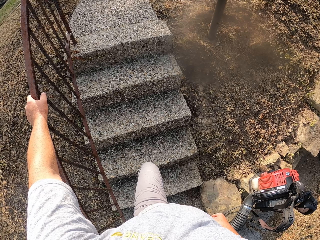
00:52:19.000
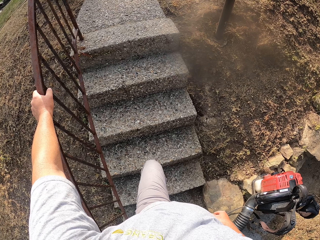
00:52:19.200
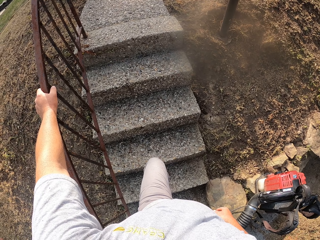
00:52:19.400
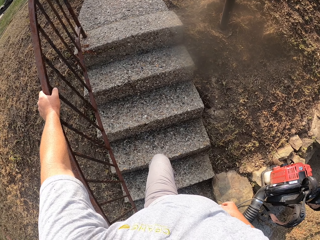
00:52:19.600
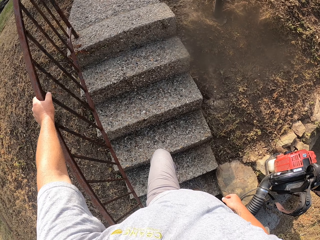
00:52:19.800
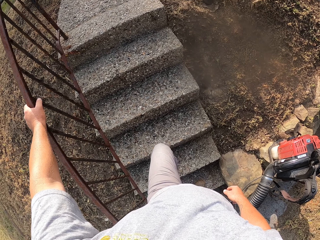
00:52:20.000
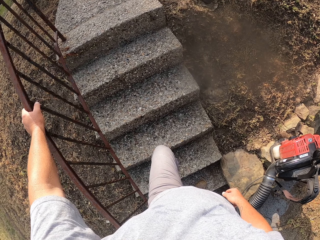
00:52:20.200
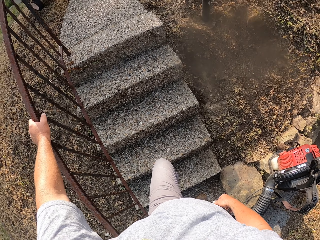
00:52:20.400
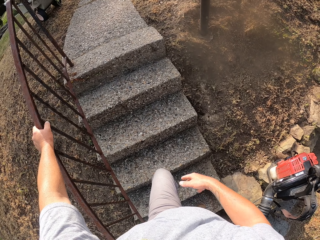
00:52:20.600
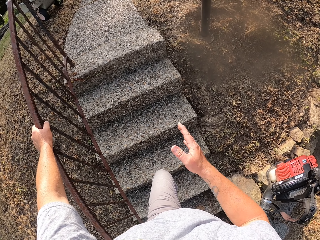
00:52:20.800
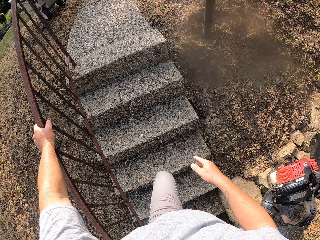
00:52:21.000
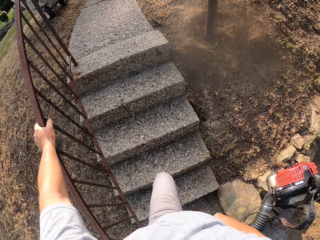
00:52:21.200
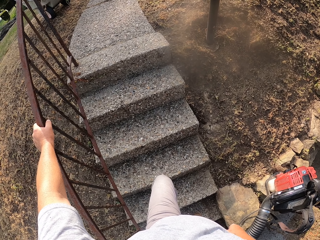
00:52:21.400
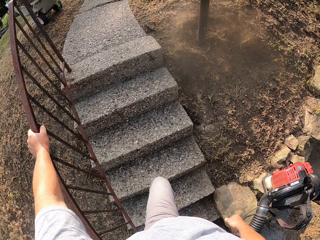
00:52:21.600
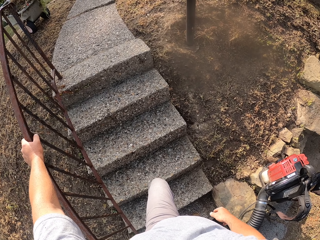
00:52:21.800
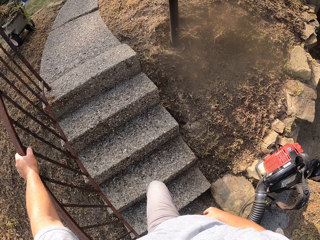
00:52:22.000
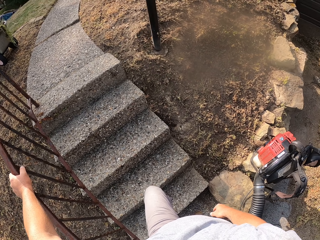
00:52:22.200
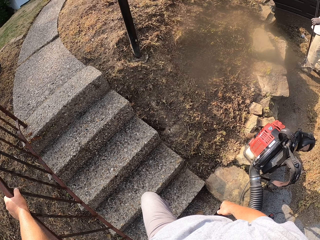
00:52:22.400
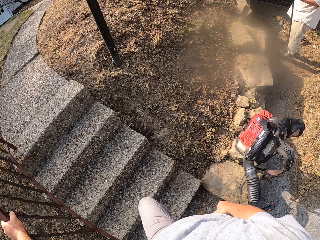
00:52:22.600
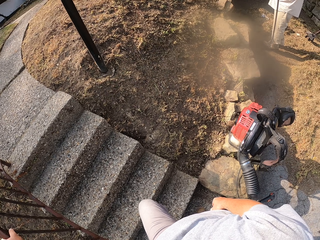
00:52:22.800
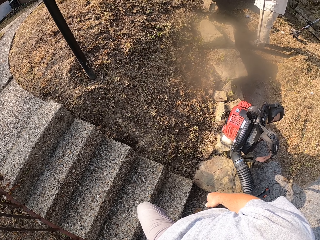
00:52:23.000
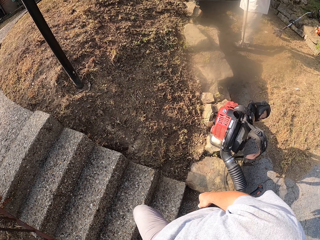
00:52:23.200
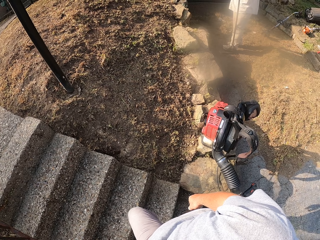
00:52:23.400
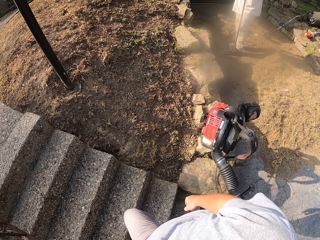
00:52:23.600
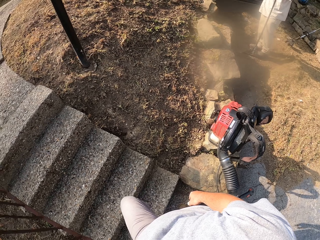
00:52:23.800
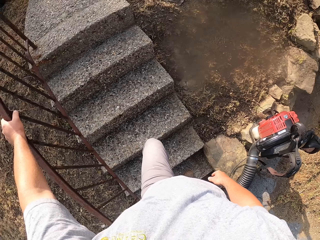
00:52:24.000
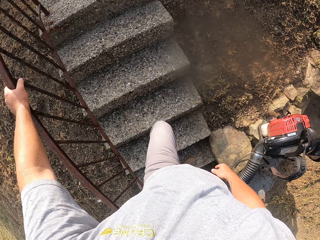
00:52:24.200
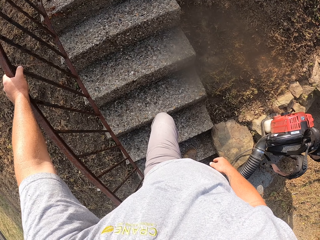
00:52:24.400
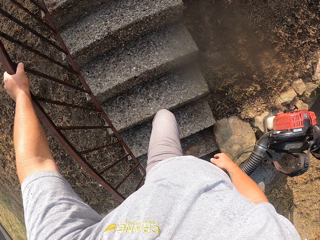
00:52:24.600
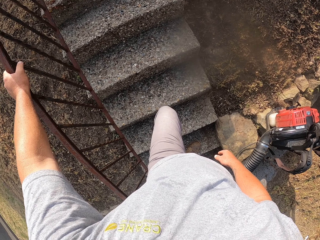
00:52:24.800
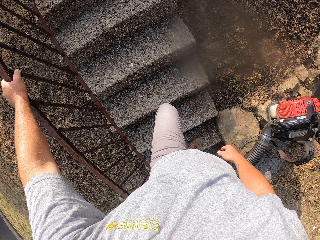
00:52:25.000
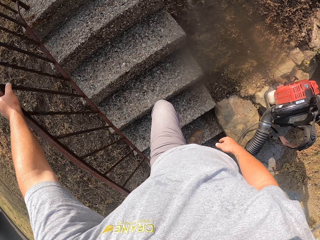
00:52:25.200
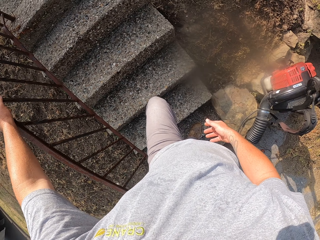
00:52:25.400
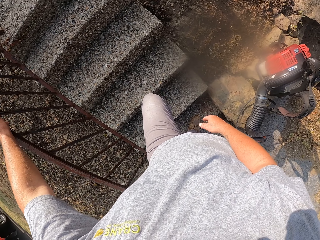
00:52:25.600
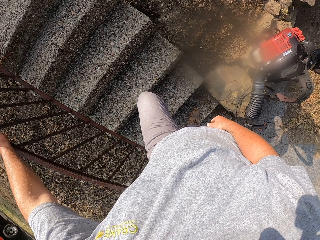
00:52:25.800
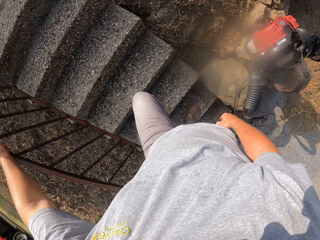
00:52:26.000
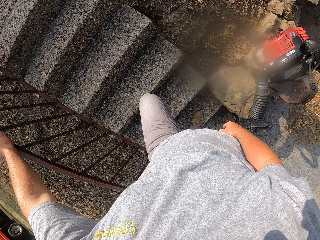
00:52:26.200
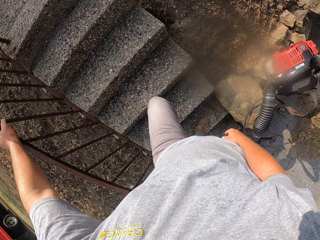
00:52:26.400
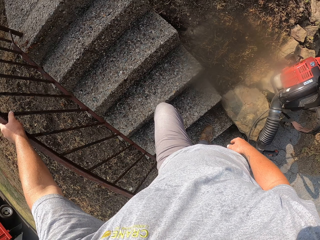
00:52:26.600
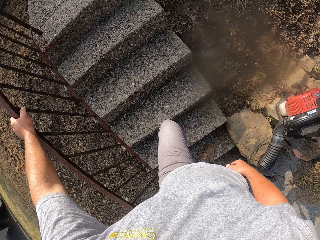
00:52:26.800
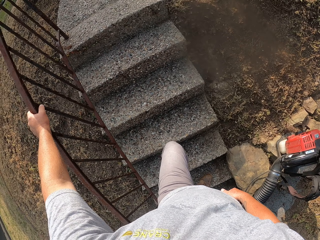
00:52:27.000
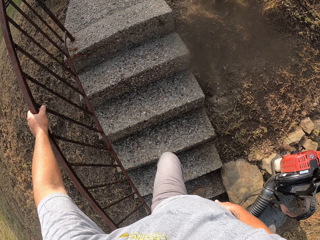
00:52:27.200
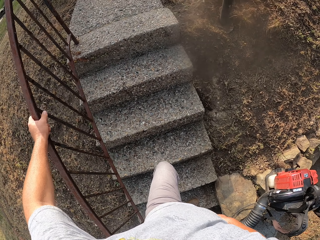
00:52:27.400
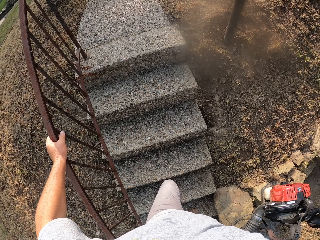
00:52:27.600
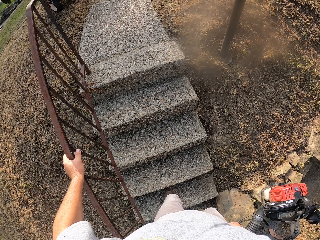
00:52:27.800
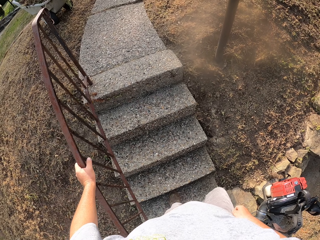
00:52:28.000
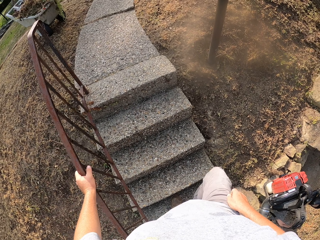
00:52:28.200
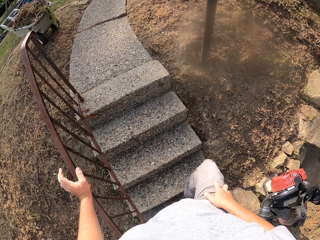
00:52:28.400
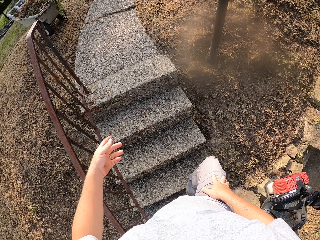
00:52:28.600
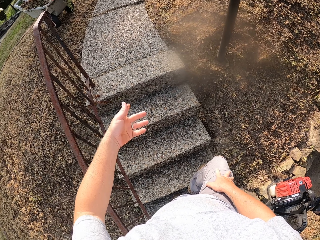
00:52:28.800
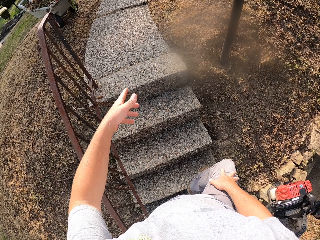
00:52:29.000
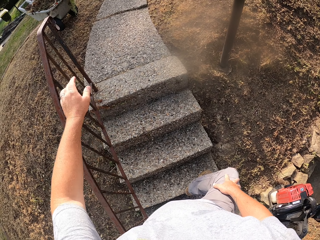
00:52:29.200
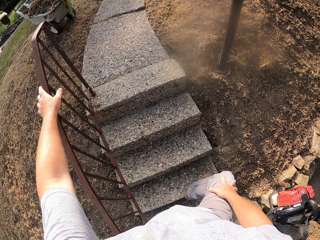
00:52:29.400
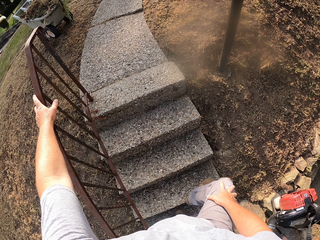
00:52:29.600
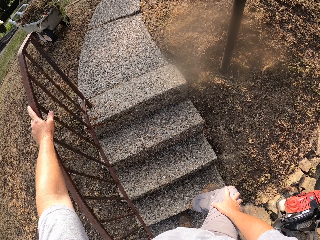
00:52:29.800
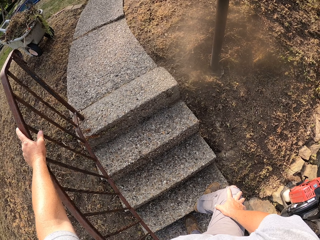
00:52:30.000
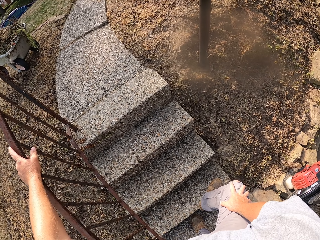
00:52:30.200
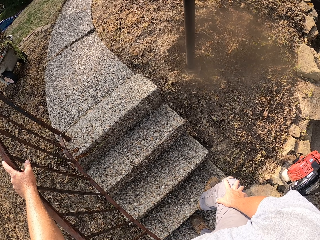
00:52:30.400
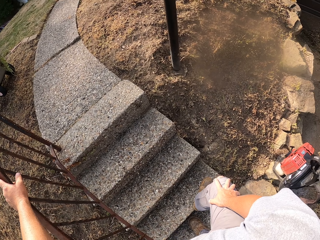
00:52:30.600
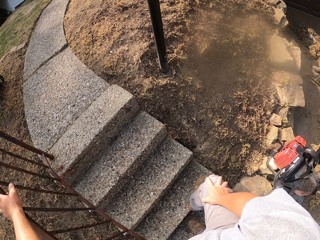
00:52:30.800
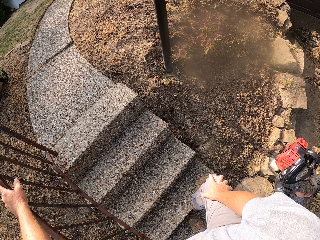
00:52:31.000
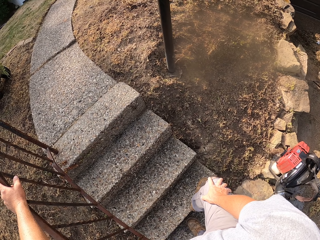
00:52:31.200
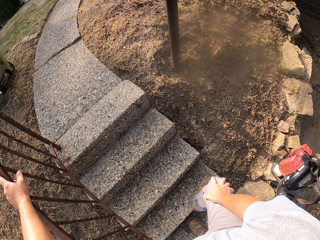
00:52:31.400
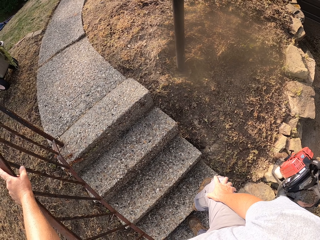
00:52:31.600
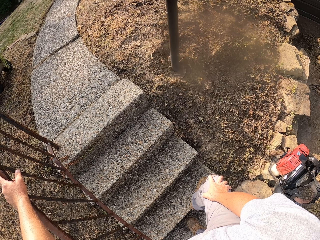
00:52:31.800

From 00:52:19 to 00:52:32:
The camera wearer interacts with a man. They stand on the stairs. They move a leg on the stairs. They move a hand. They interact with the man. They stand on the stairs.

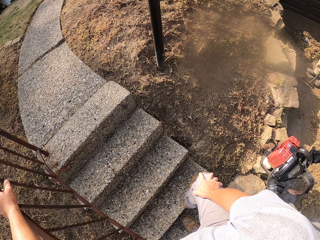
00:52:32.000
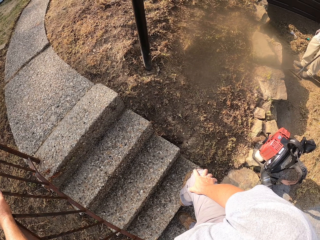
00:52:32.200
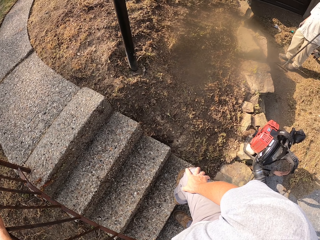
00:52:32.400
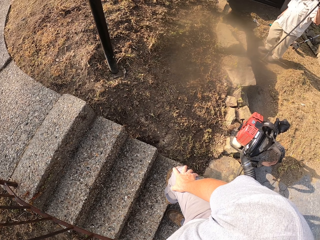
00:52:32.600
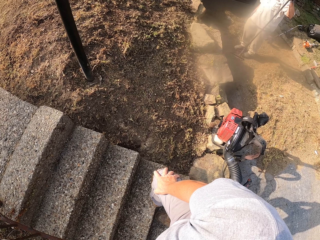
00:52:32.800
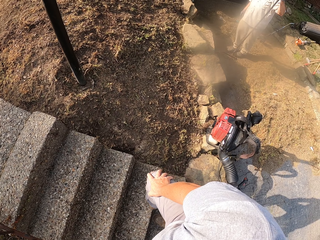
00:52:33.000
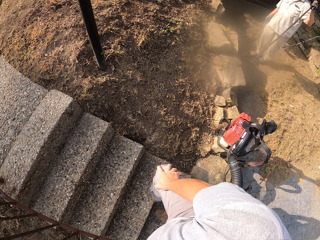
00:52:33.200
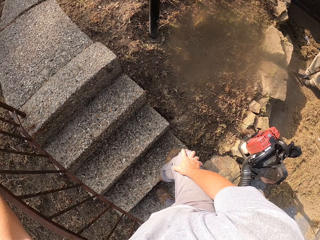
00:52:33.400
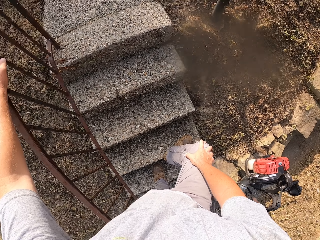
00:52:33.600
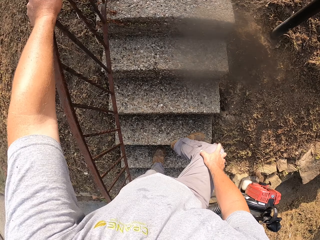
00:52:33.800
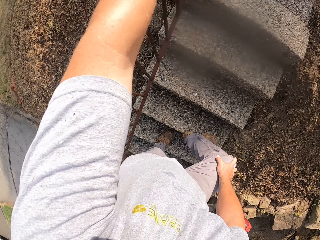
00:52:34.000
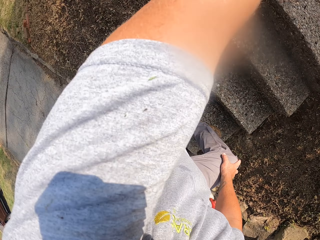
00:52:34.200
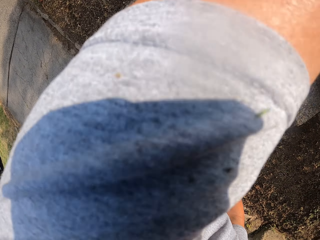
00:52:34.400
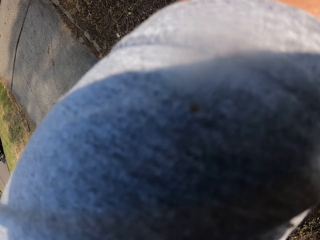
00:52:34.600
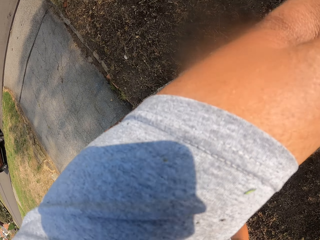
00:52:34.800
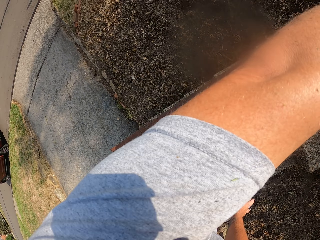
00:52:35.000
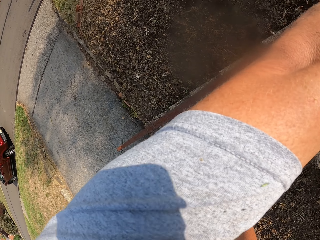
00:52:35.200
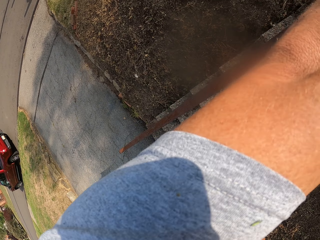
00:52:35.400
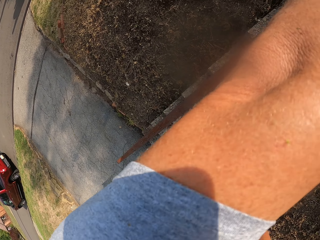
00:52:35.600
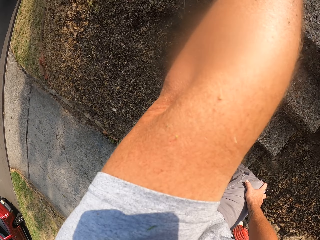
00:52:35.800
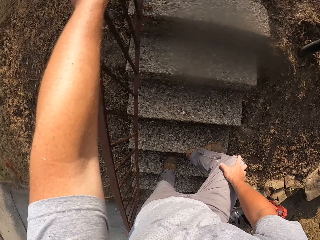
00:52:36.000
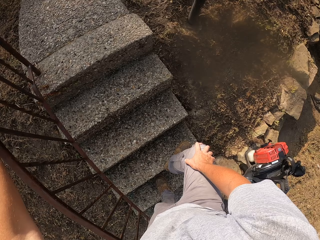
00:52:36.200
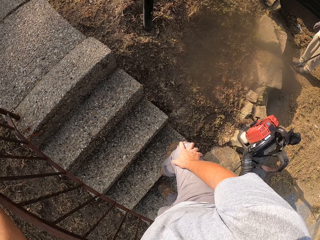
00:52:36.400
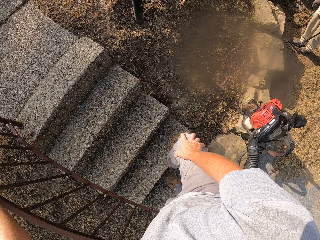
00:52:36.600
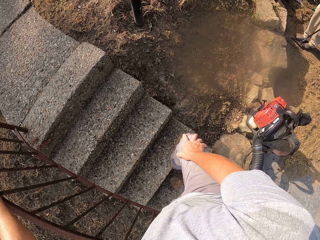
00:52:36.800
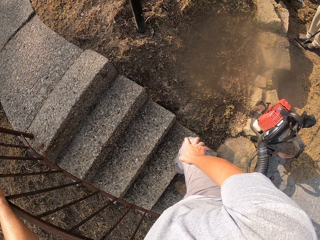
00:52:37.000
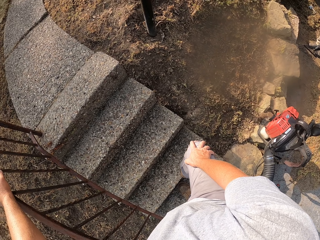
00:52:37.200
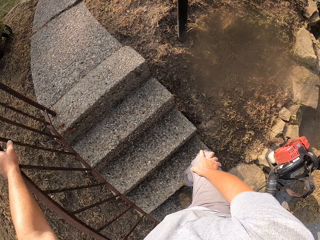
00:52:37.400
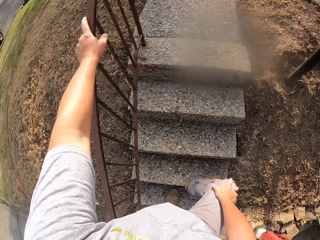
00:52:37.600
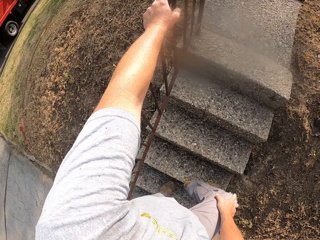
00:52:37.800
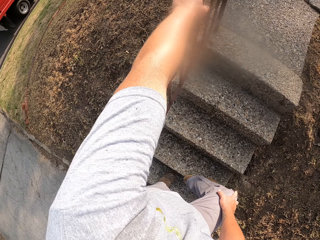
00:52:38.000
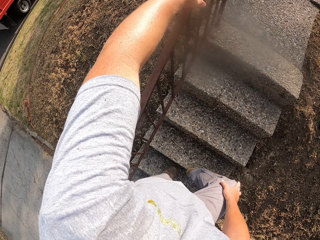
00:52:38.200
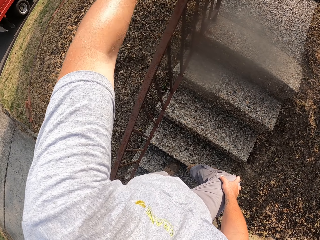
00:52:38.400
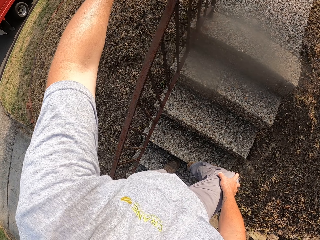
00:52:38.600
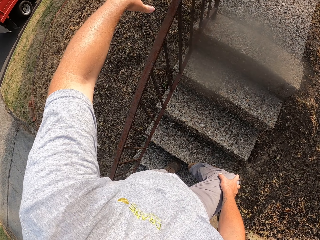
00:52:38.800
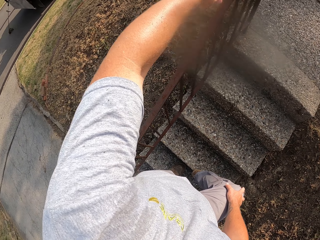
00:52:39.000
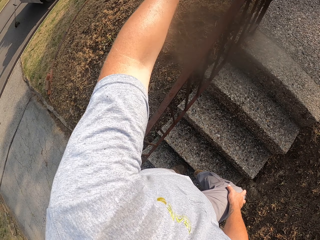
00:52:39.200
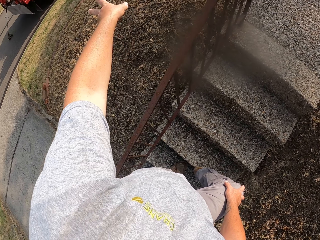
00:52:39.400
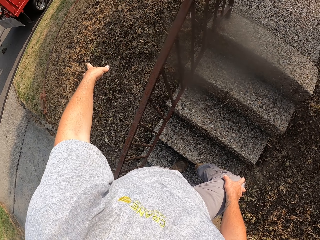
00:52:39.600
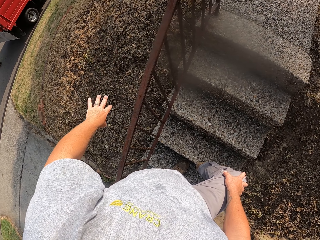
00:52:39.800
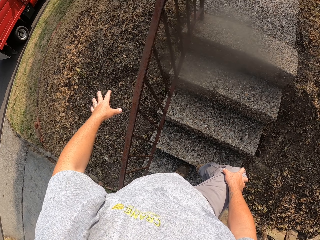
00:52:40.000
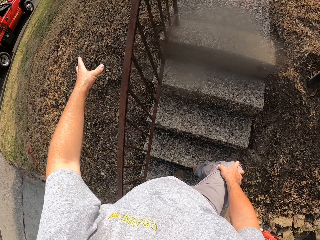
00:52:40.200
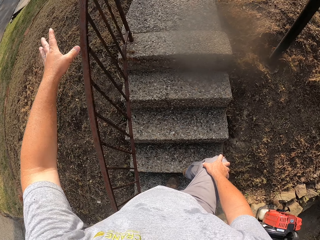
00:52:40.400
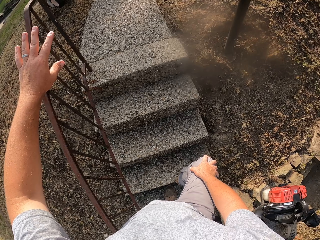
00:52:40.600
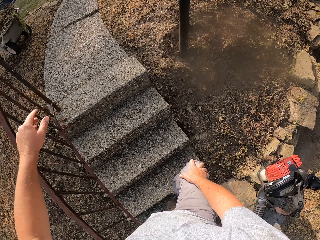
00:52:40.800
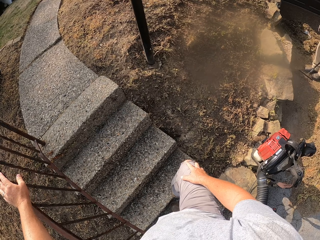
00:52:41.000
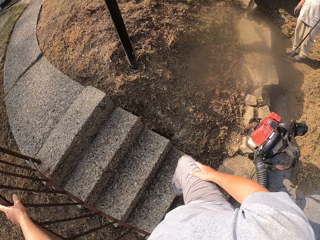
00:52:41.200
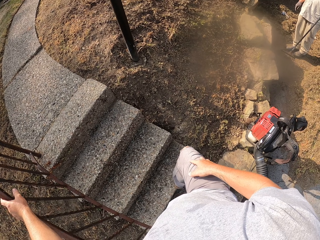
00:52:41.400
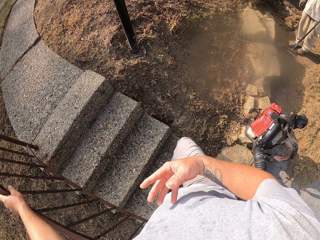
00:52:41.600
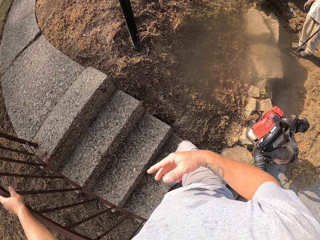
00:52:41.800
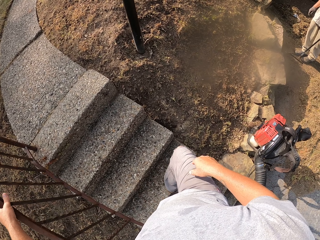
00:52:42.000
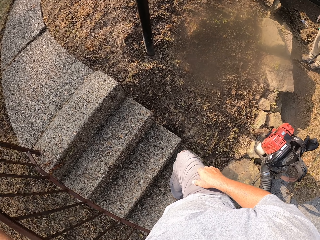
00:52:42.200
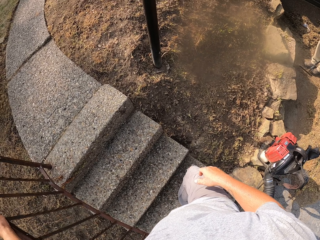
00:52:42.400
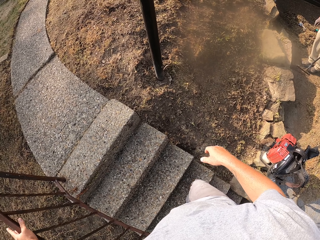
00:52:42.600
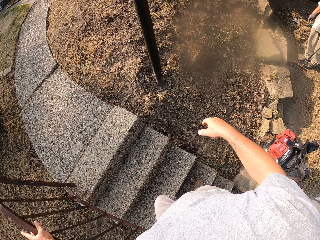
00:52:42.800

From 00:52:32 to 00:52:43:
The camera wearer looks around. They interact with a man. They move a hand. They stand on the stairs.
